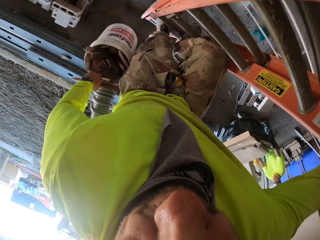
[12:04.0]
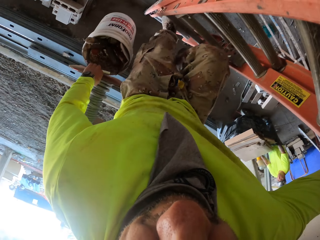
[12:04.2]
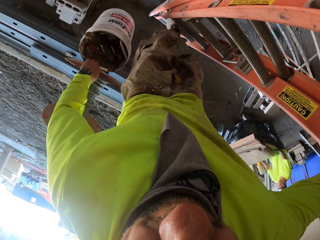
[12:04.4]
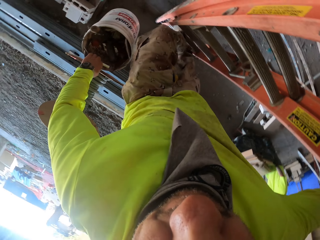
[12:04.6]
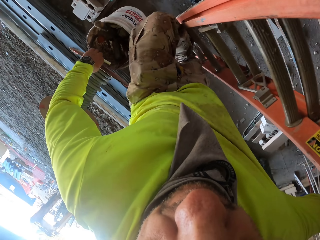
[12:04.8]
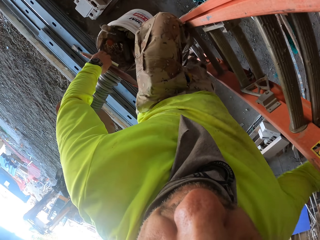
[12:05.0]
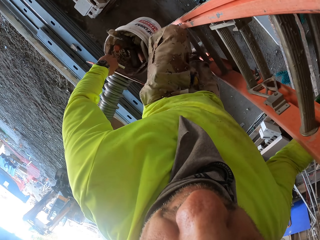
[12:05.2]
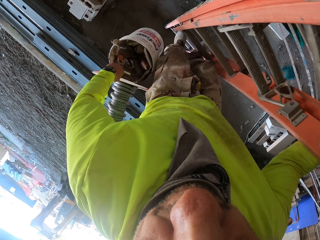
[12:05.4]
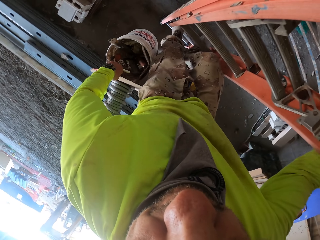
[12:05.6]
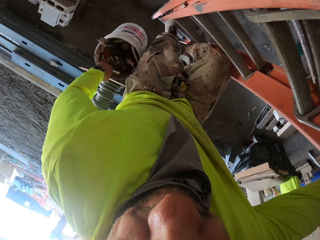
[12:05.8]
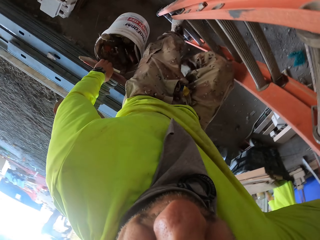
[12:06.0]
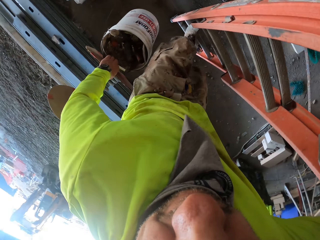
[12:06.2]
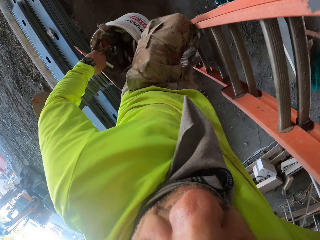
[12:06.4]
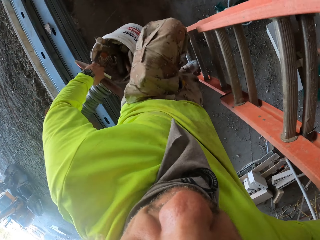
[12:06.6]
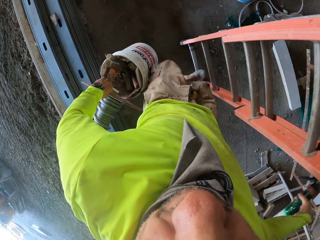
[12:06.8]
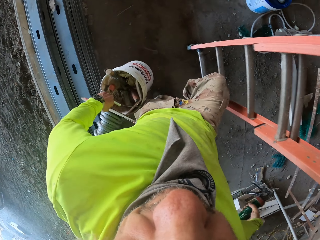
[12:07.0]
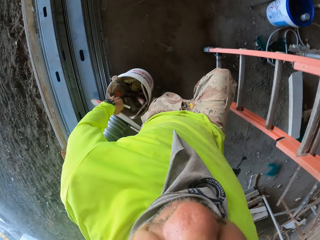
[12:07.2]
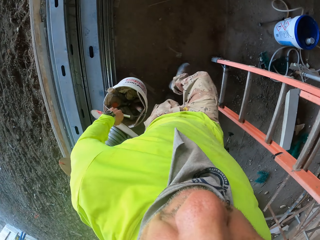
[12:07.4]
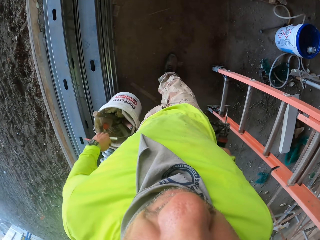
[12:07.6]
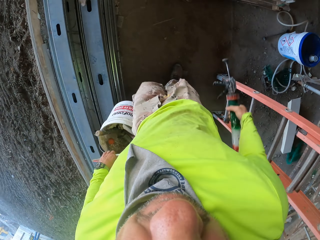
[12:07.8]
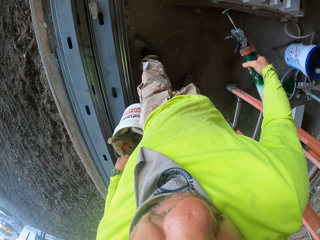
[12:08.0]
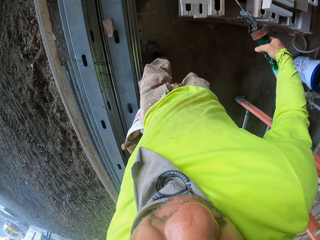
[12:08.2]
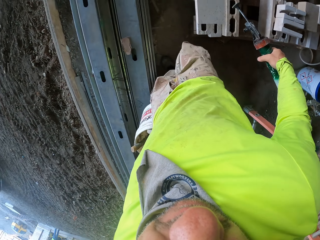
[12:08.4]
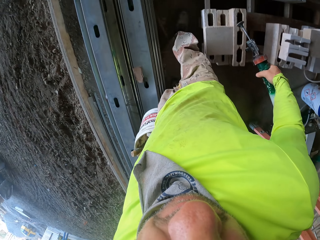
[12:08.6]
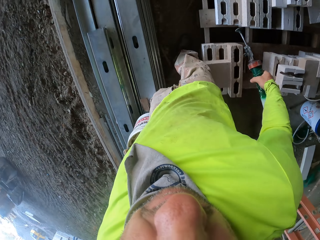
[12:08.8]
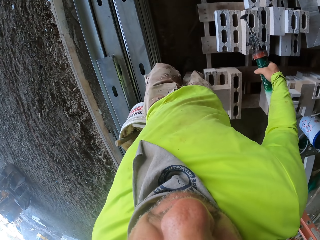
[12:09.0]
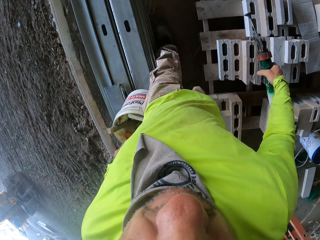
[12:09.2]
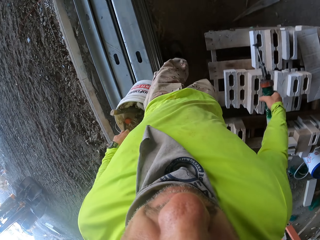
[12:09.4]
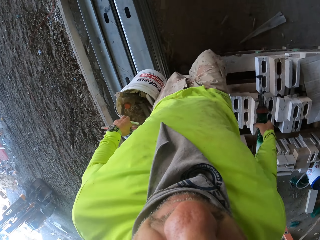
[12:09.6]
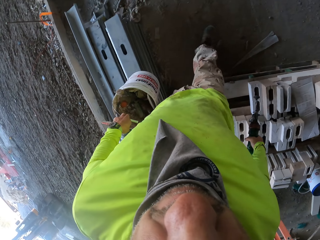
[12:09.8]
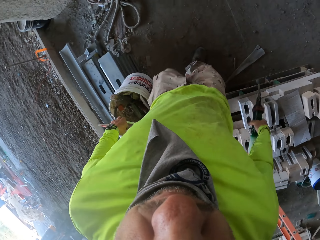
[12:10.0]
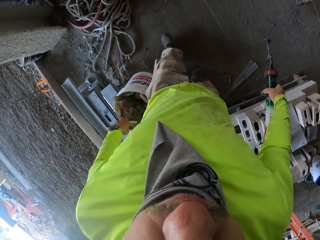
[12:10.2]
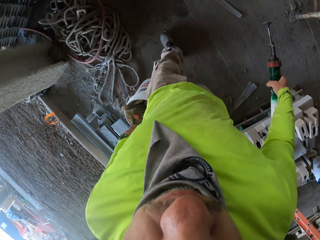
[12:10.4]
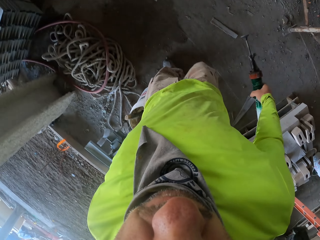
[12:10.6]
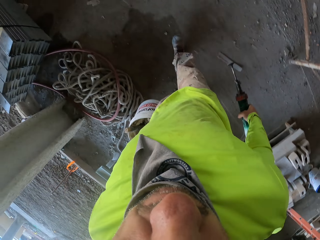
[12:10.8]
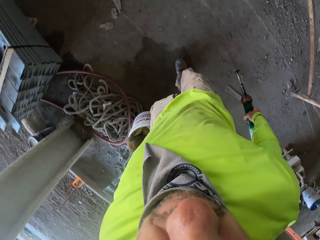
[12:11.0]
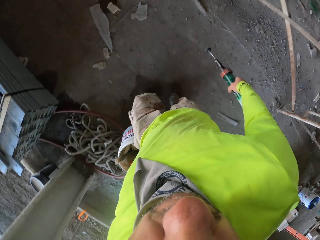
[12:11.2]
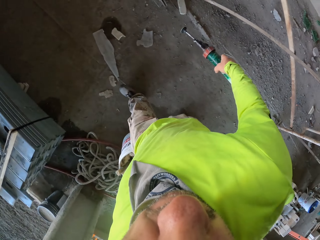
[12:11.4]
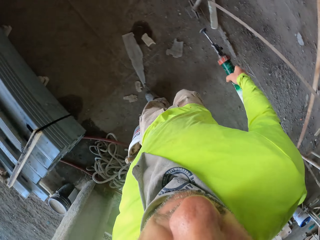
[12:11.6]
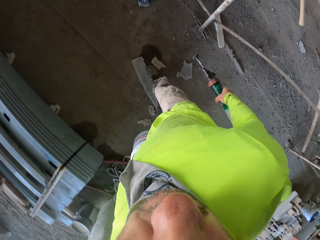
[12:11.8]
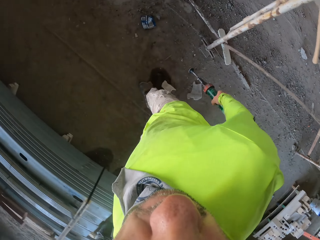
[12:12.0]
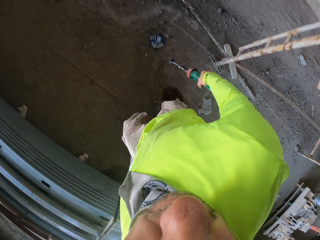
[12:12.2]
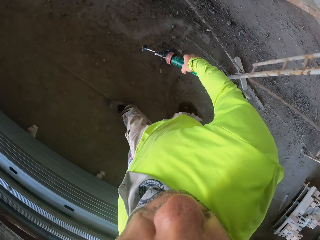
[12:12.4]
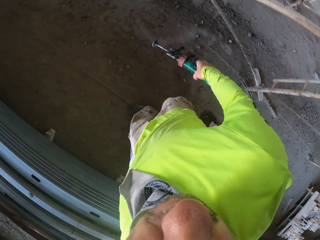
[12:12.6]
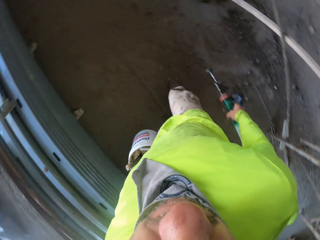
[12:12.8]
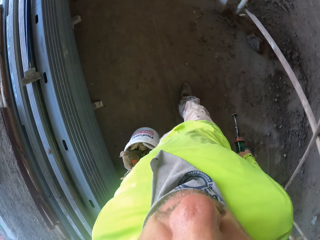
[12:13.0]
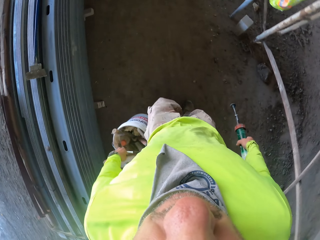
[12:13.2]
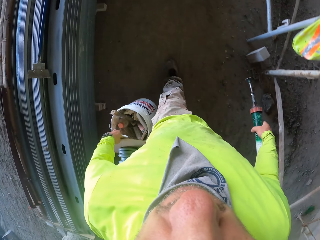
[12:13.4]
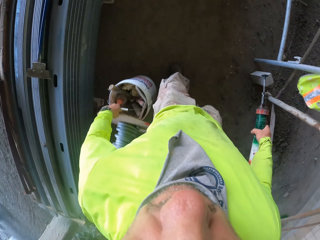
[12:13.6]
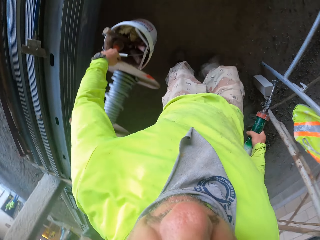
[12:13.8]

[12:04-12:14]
The camera wearer walks around the house.

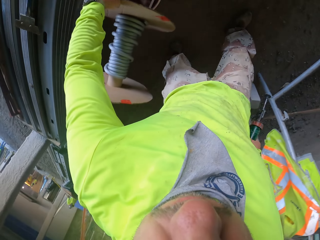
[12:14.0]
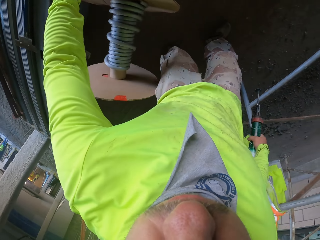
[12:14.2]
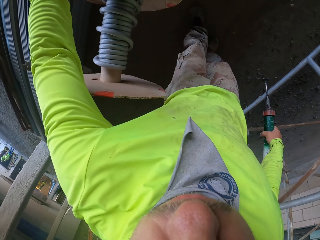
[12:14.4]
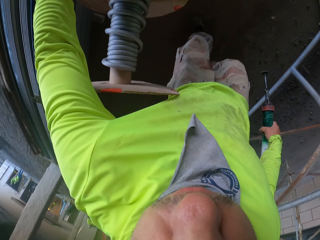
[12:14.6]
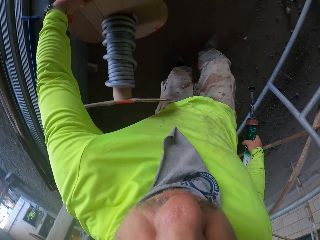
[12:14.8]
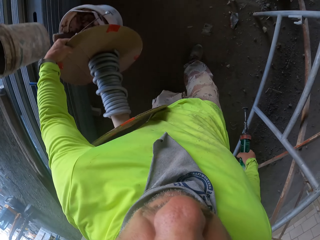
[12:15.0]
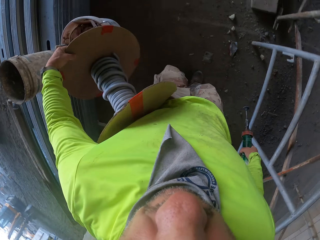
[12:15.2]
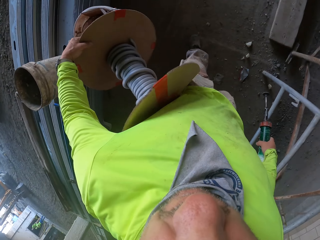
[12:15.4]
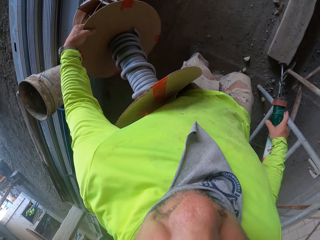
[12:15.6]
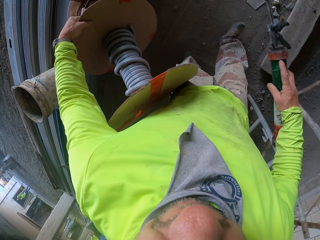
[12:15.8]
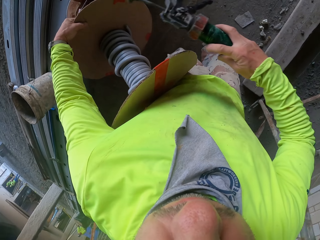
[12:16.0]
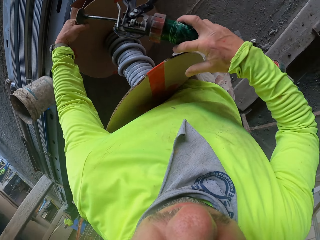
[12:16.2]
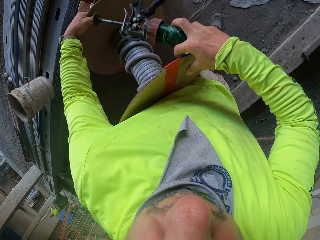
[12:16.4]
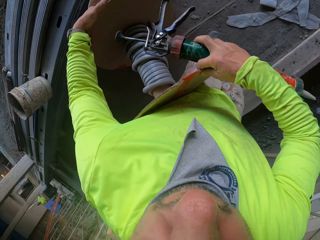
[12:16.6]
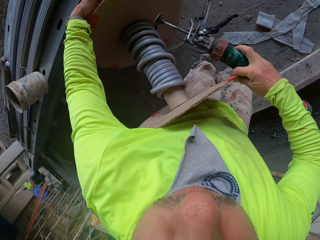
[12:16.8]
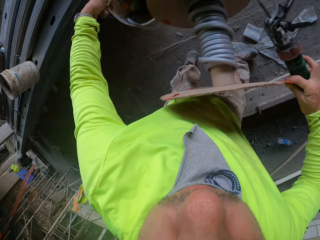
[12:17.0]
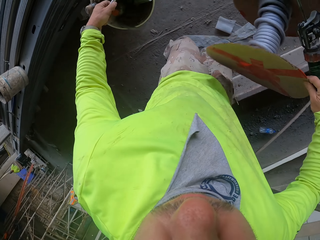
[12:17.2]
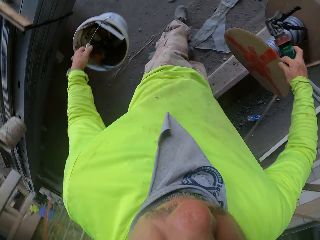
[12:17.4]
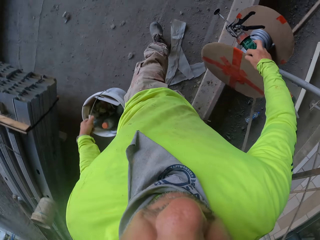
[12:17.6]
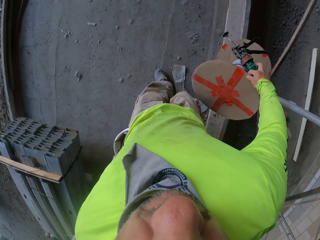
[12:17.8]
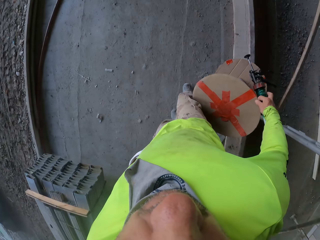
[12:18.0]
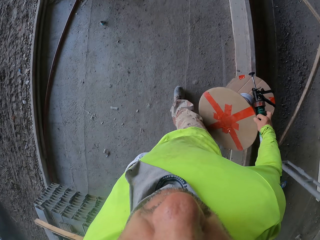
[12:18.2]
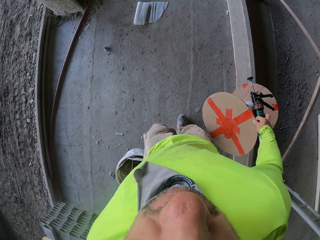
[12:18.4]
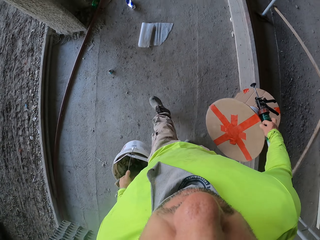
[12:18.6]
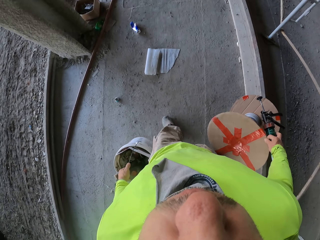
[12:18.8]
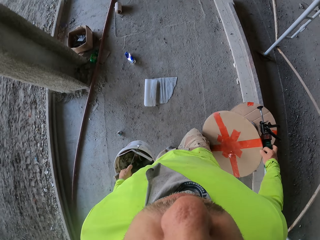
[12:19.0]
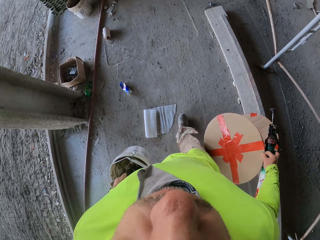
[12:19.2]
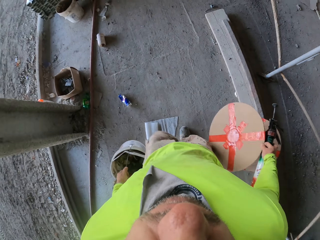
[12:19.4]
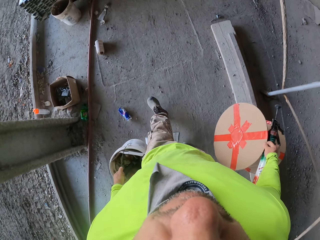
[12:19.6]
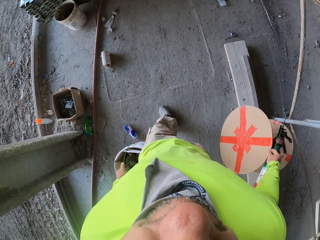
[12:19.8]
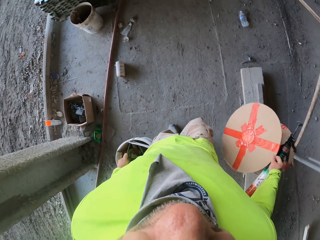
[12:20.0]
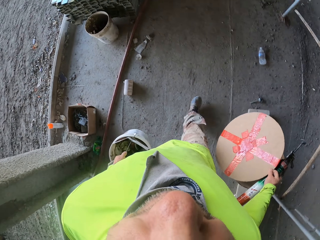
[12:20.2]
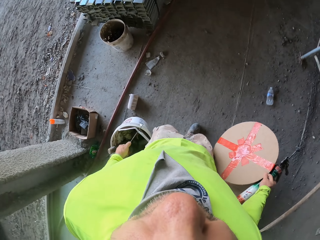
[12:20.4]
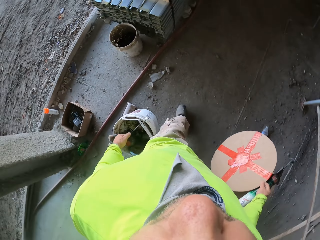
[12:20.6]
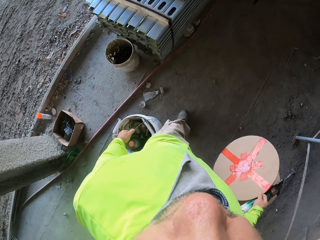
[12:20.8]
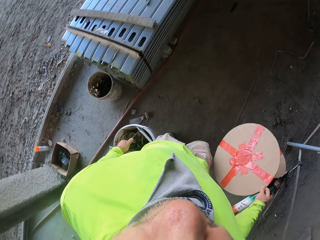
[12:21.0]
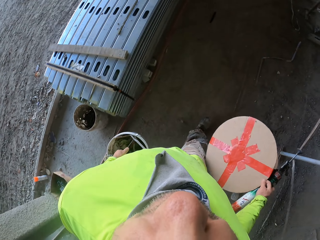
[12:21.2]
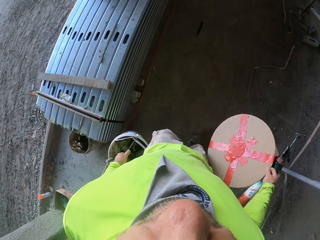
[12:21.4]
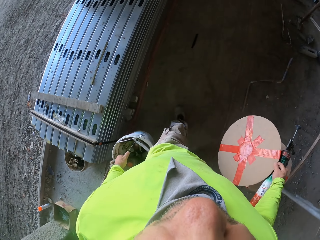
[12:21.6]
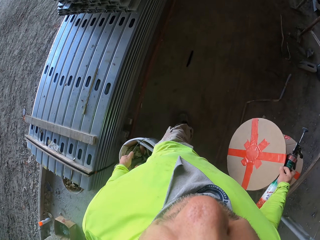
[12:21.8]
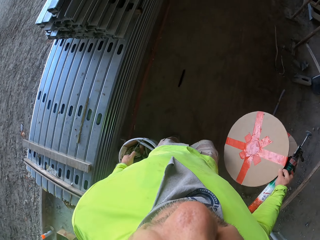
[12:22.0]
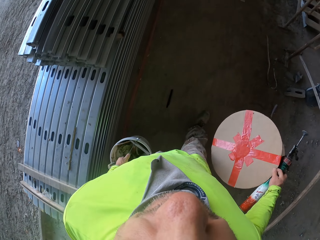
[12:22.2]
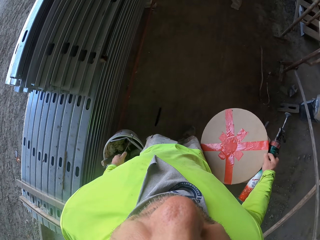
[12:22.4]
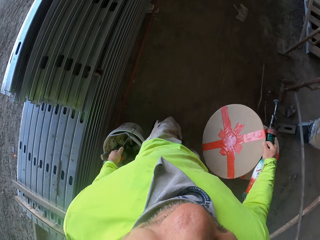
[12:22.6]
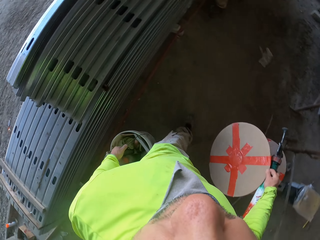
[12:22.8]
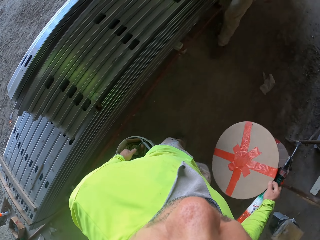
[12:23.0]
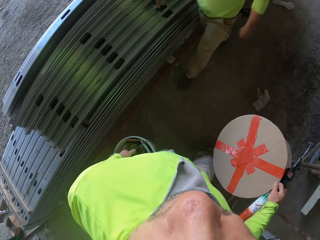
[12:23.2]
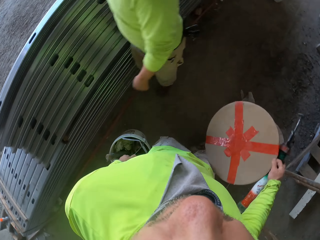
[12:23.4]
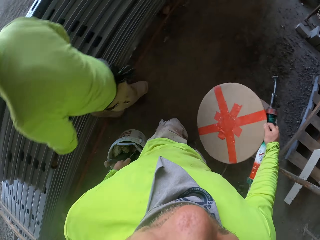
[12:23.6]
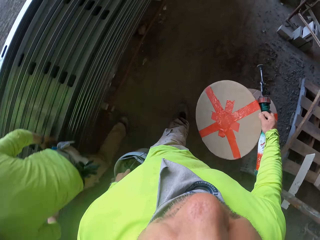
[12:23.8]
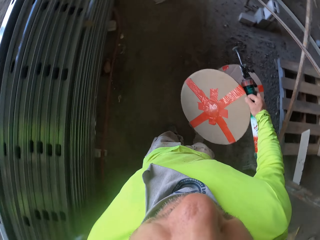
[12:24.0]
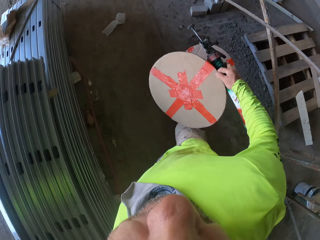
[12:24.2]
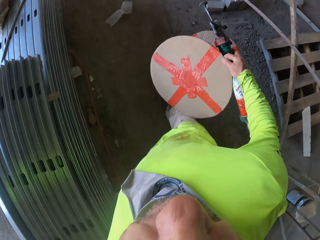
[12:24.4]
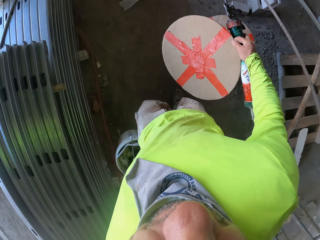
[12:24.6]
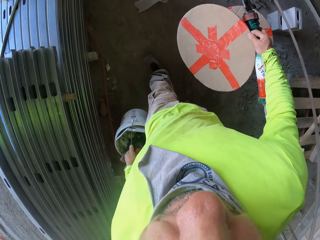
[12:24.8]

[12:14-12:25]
The camera wearer holds the cable roller with the right hand. They move around. A man moves around. The camera wearer moves around.
